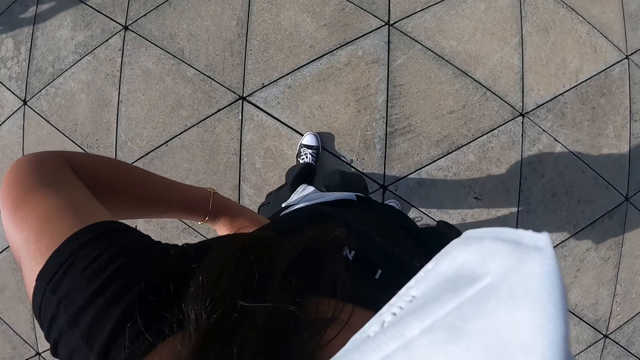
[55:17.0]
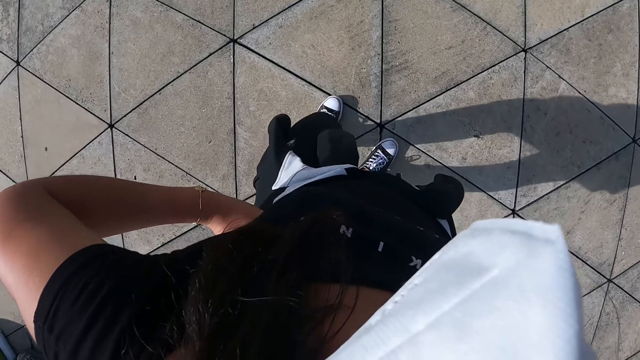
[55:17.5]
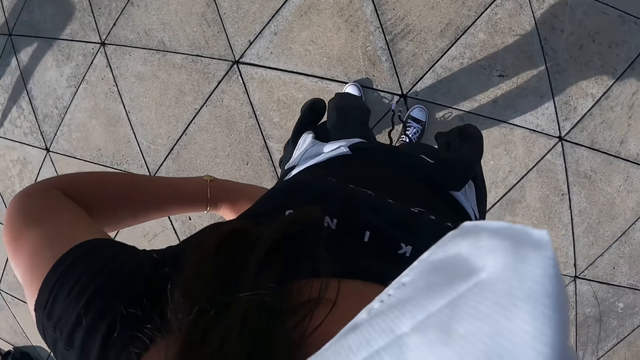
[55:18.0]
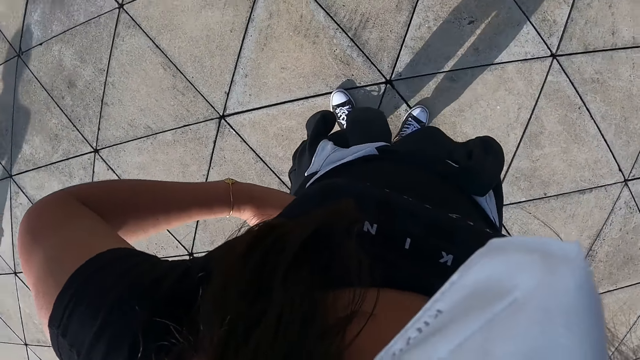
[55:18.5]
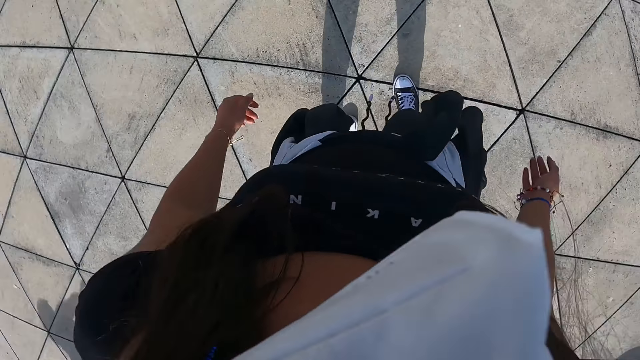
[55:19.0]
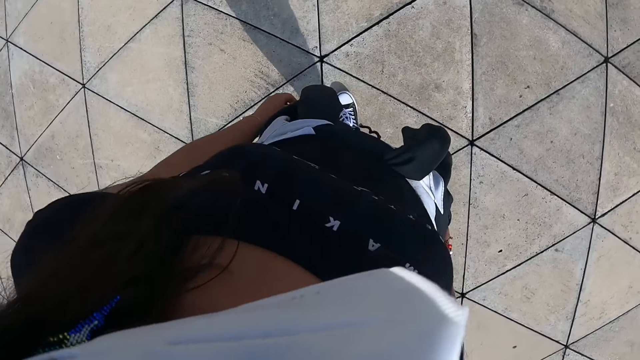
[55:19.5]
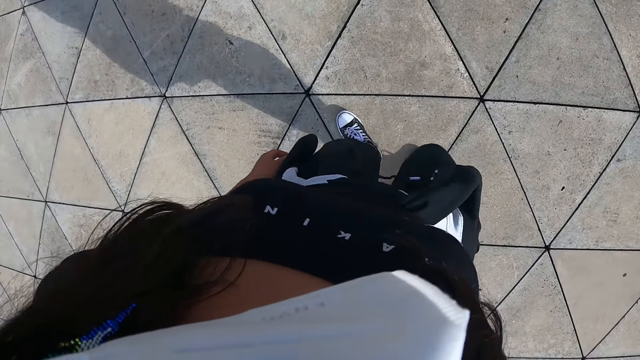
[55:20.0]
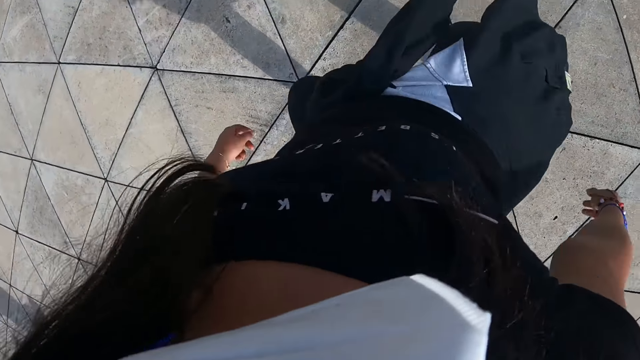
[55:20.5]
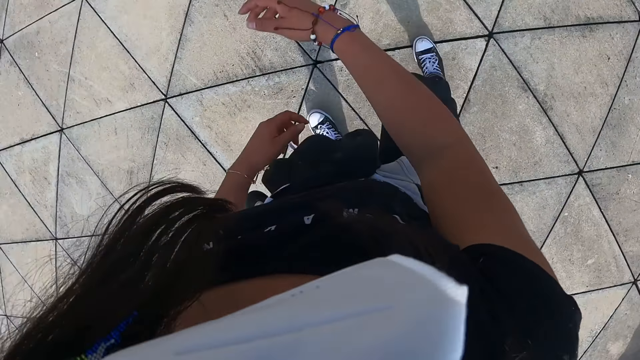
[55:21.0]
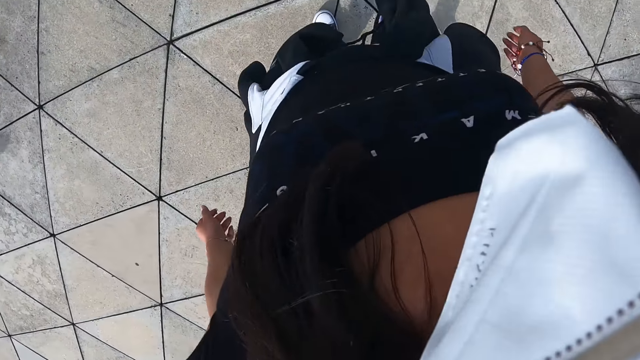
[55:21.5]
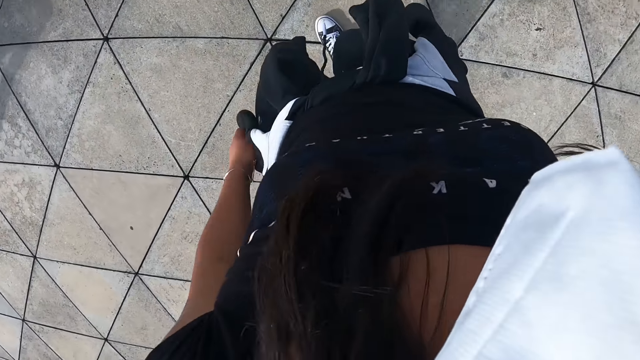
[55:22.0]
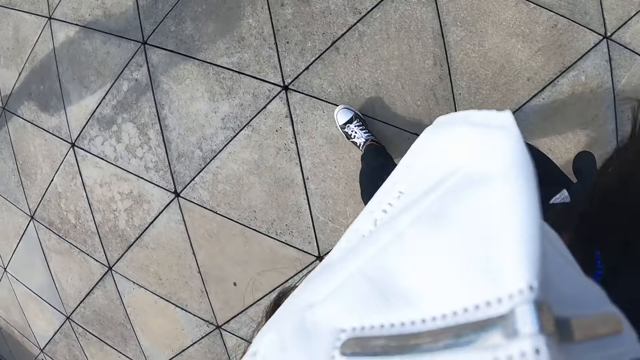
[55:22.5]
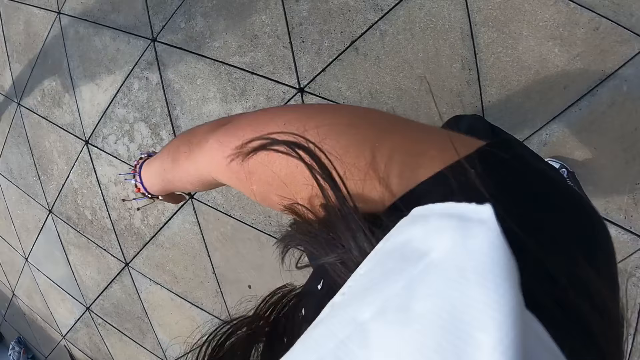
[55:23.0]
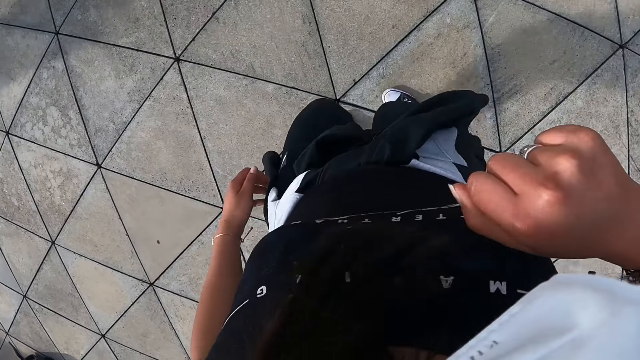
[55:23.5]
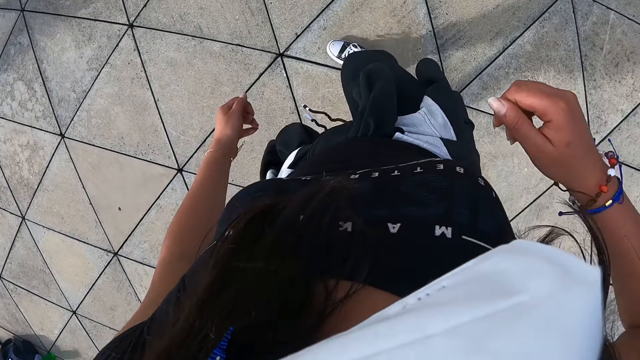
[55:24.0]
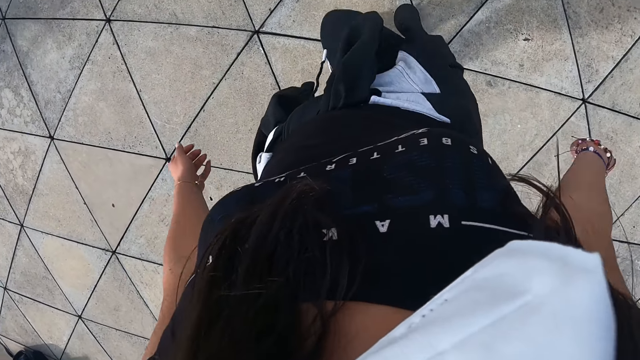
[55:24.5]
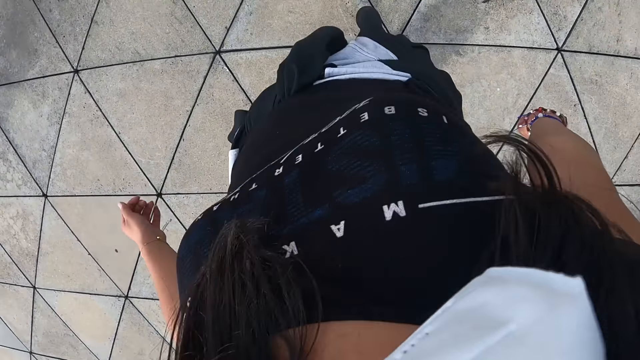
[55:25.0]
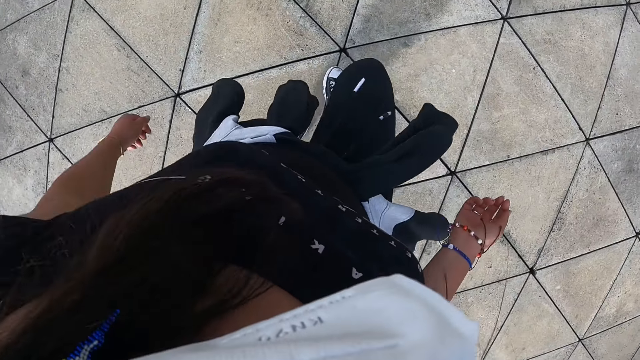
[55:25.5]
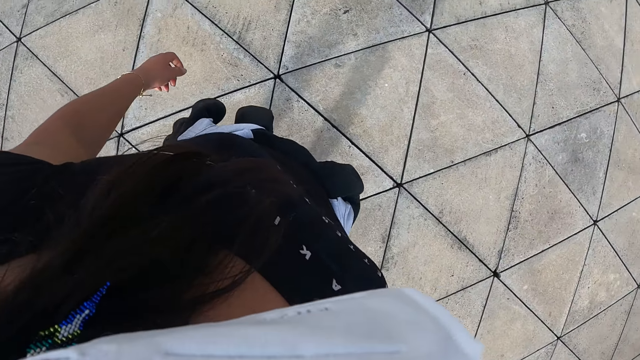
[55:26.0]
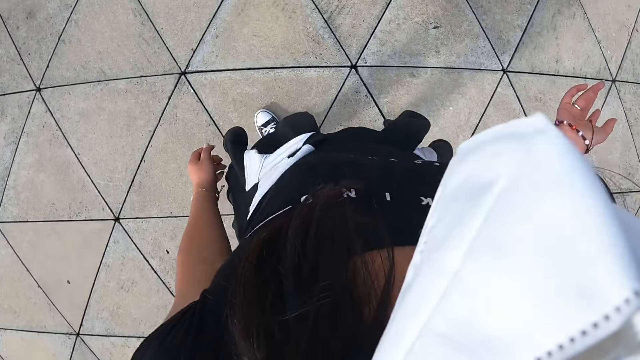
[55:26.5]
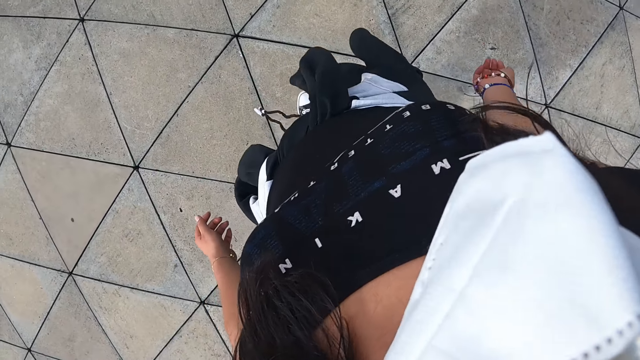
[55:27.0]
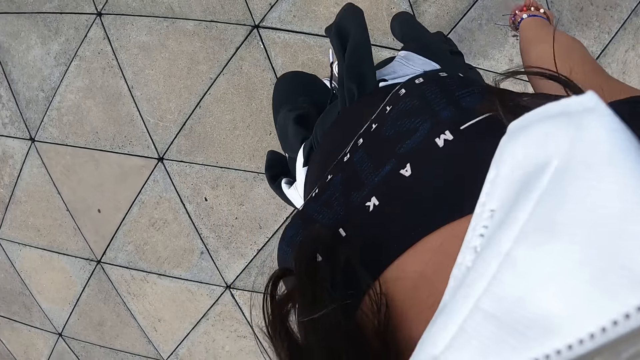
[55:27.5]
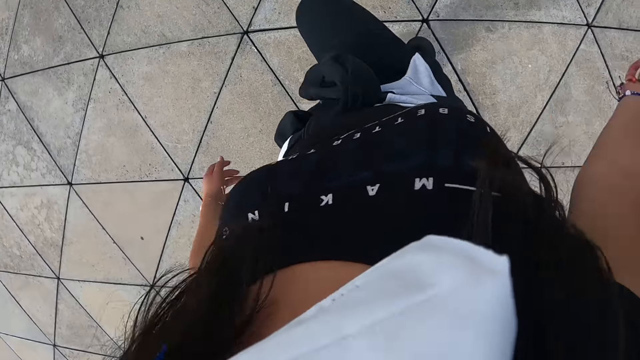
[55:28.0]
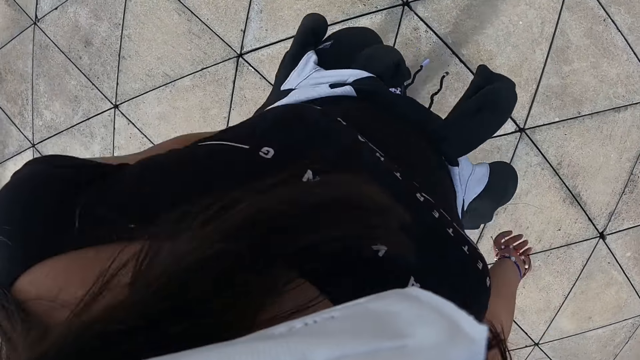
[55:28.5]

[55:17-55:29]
The camera wearer makes dance moves.

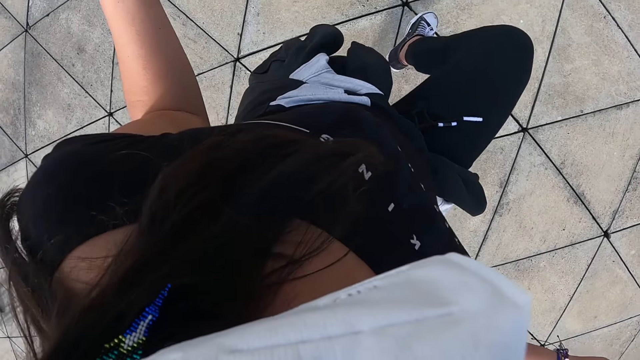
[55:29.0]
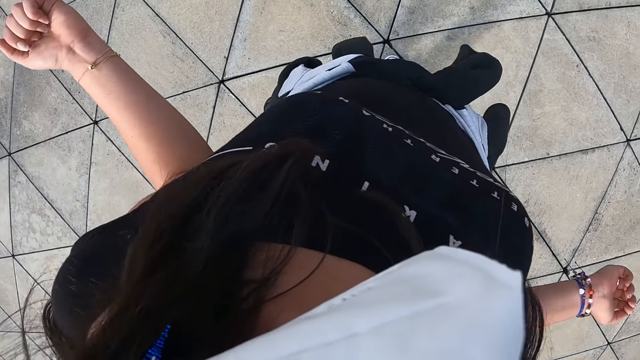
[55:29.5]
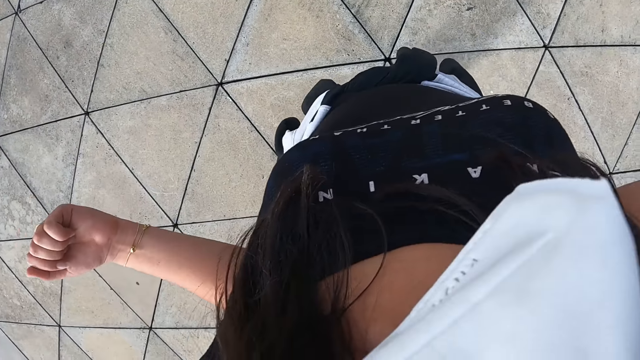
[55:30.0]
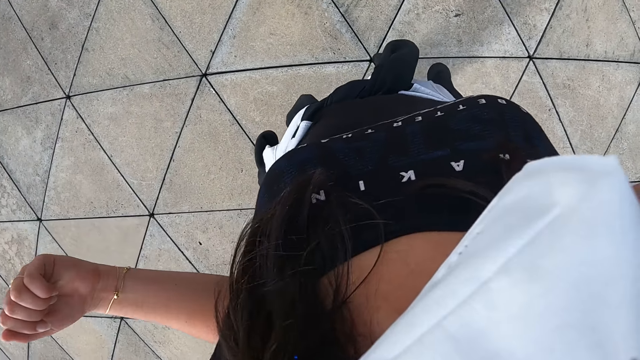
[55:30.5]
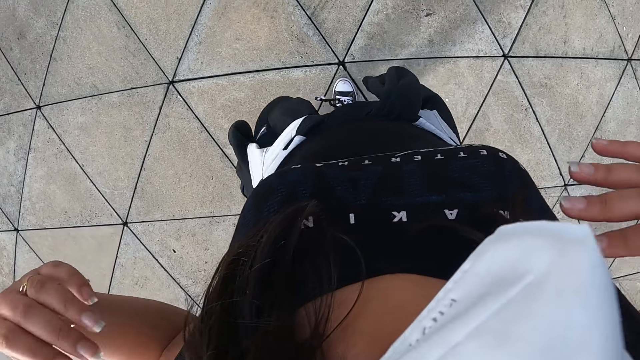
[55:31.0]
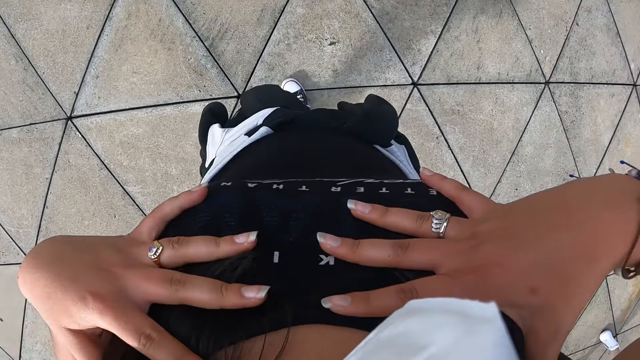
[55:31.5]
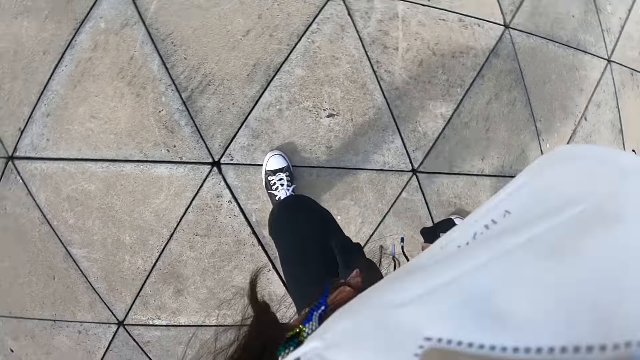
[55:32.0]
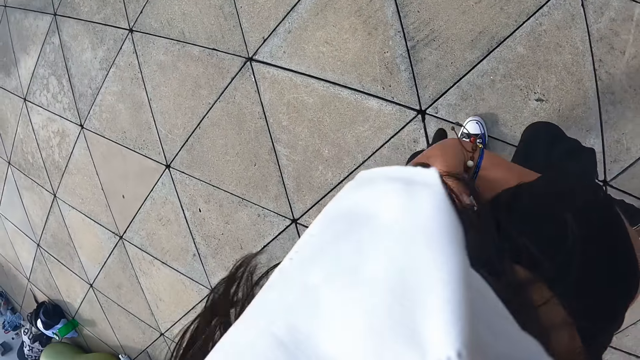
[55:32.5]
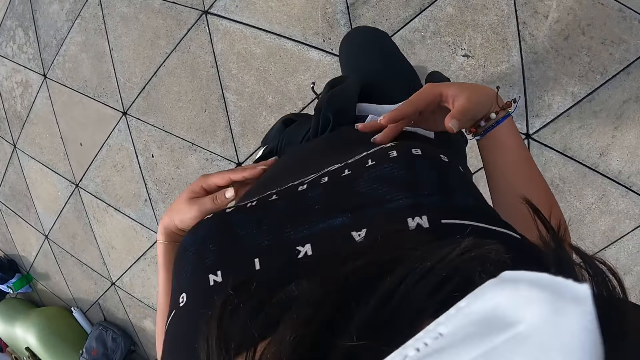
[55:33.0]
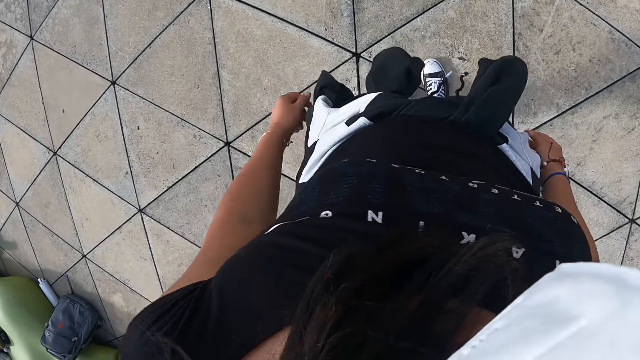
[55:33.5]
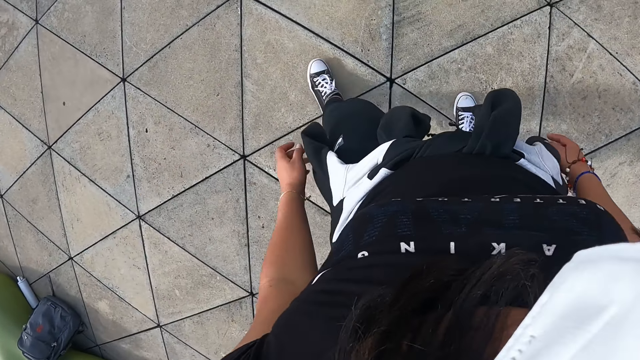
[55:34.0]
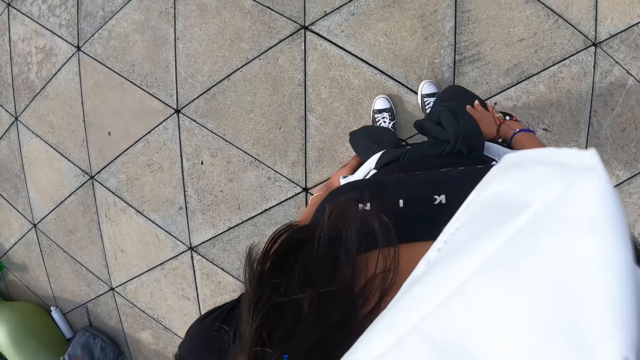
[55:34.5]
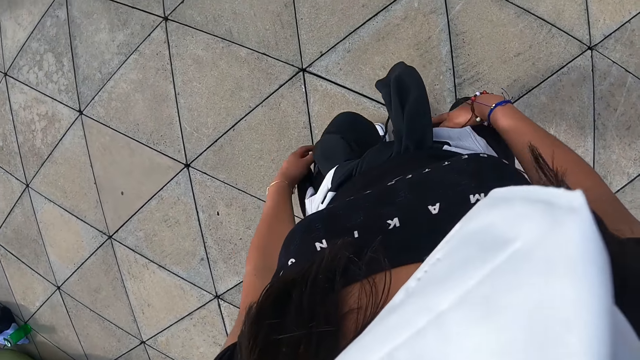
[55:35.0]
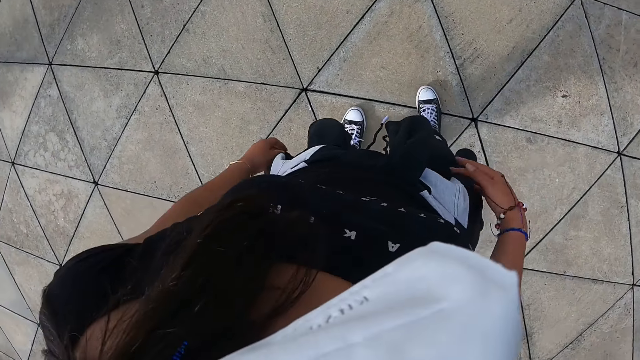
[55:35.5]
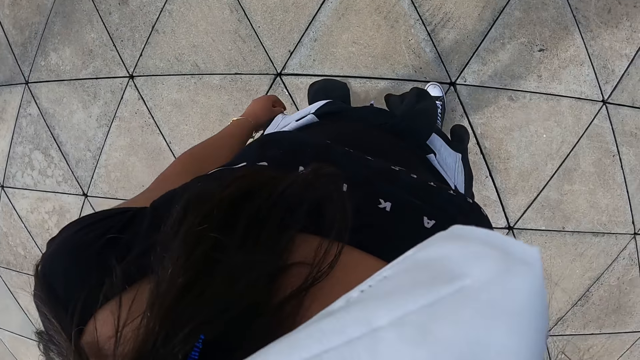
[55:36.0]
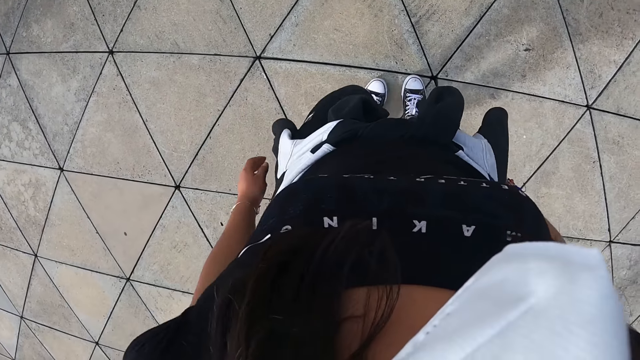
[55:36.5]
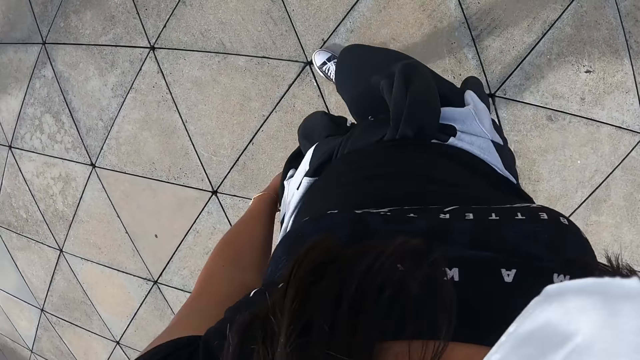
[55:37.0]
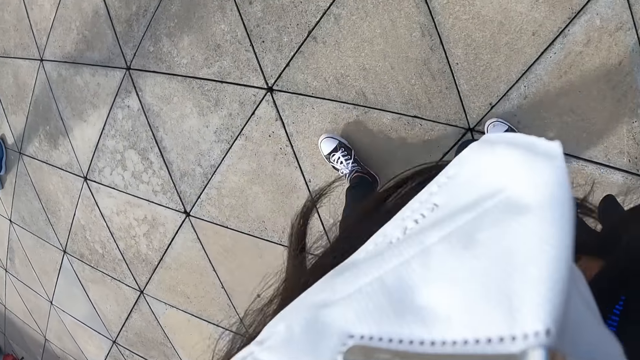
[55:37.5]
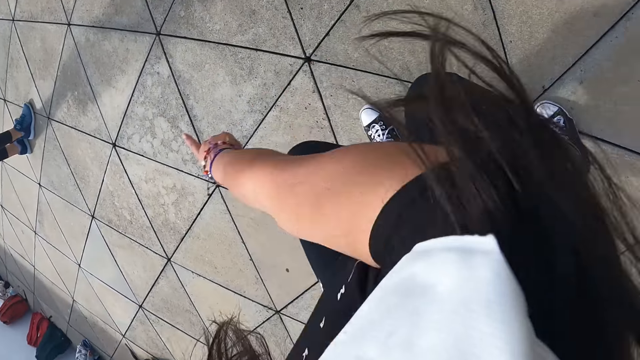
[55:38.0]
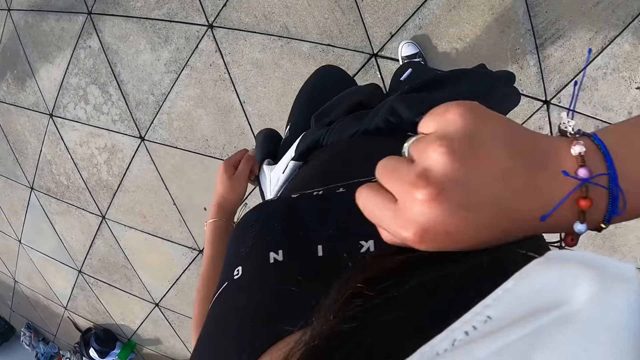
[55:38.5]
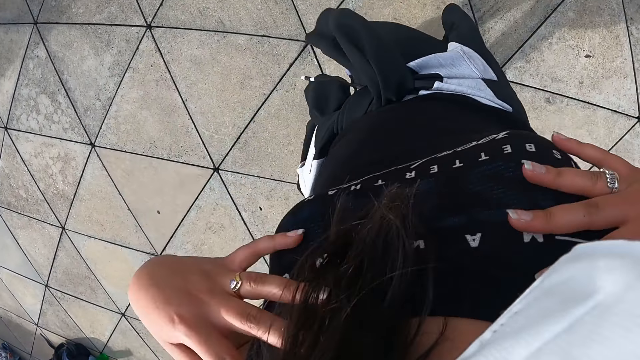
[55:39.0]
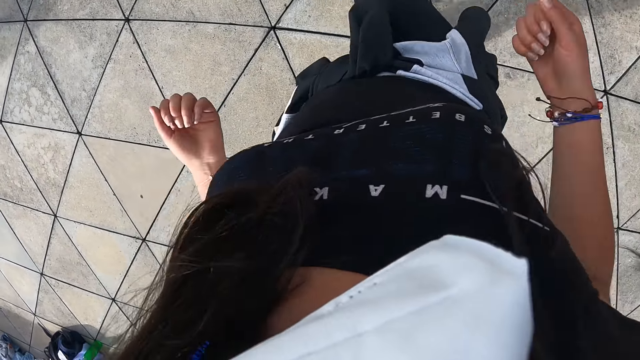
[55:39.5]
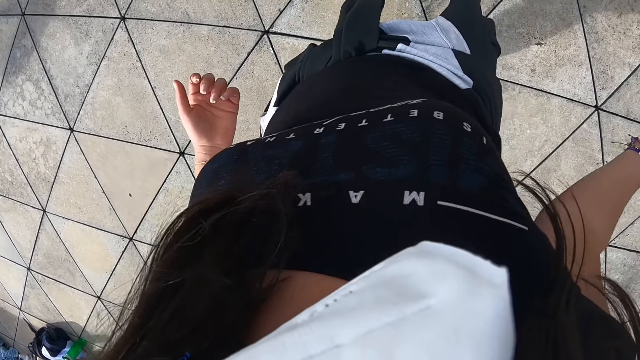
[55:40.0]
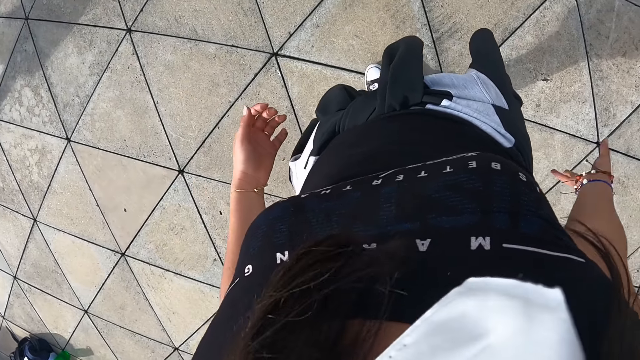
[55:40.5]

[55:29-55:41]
The camera wearer taps on the thighs. They make dance moves.
